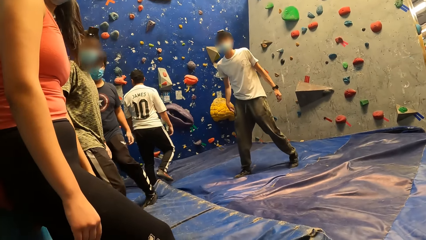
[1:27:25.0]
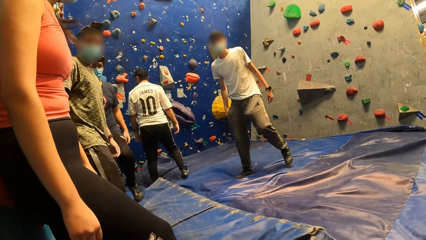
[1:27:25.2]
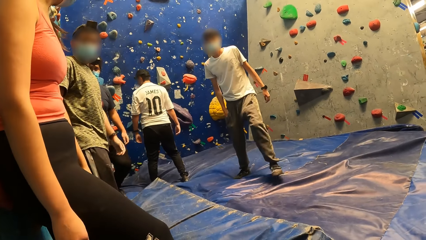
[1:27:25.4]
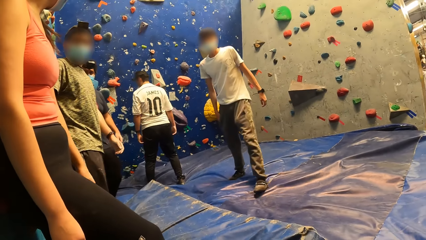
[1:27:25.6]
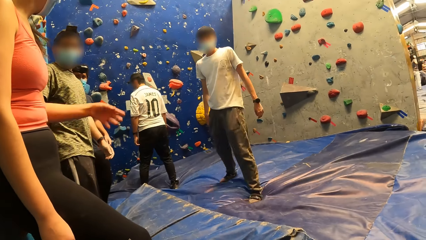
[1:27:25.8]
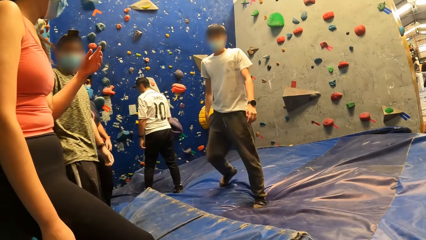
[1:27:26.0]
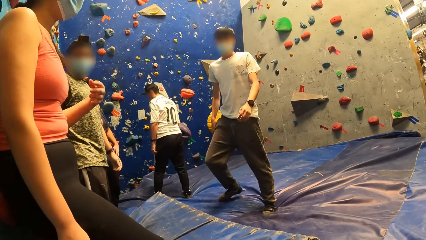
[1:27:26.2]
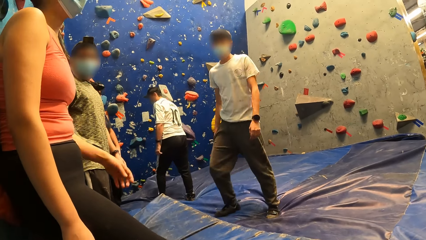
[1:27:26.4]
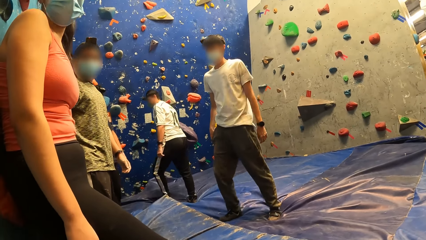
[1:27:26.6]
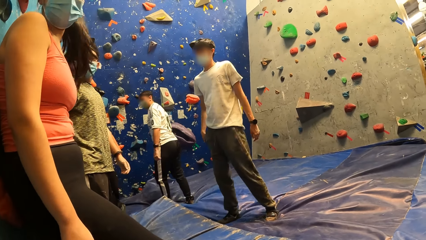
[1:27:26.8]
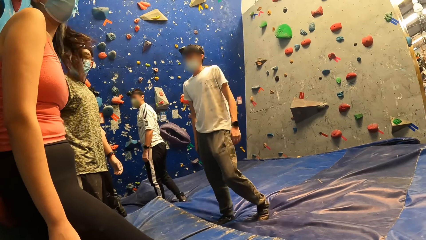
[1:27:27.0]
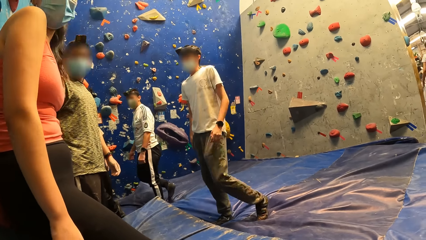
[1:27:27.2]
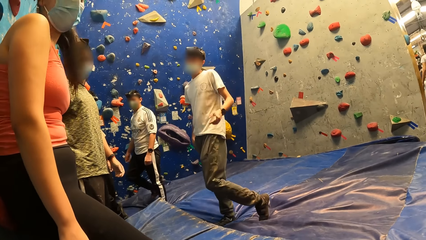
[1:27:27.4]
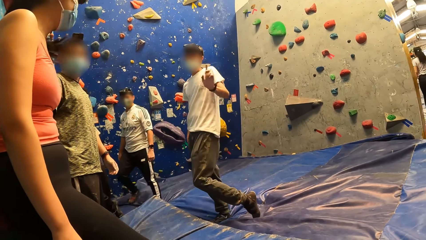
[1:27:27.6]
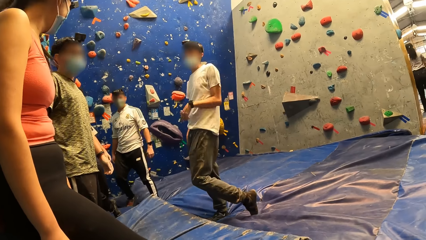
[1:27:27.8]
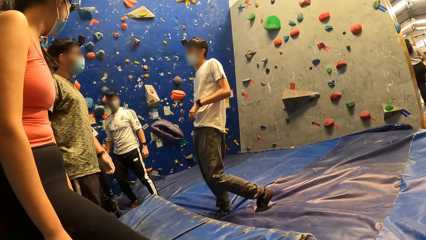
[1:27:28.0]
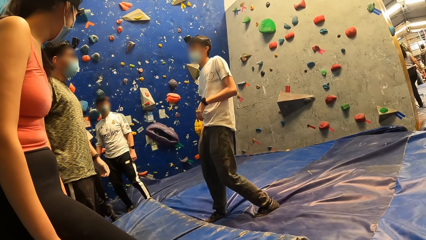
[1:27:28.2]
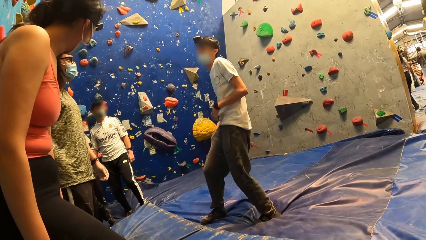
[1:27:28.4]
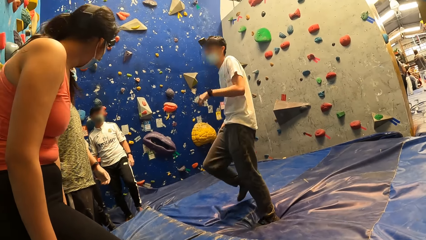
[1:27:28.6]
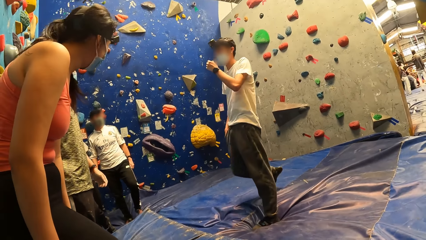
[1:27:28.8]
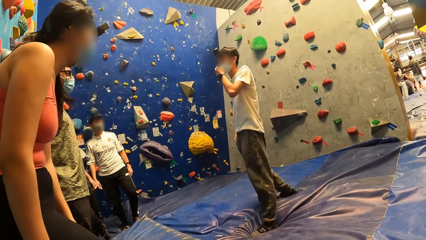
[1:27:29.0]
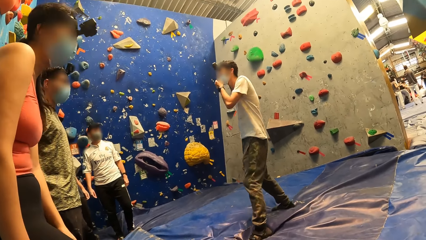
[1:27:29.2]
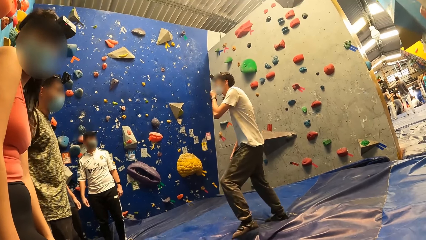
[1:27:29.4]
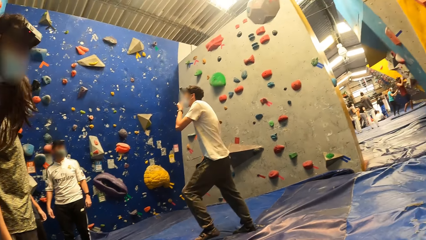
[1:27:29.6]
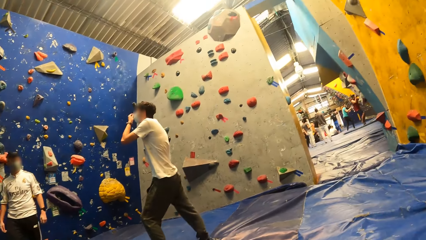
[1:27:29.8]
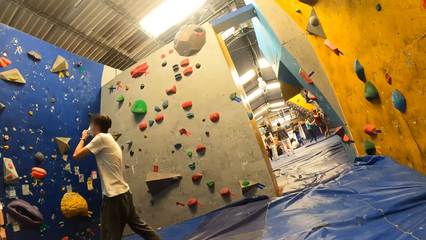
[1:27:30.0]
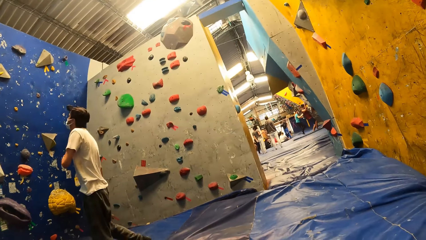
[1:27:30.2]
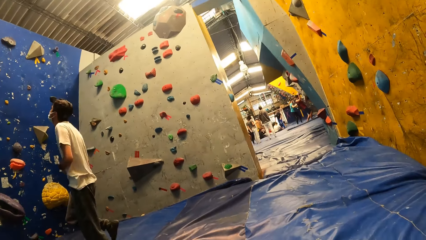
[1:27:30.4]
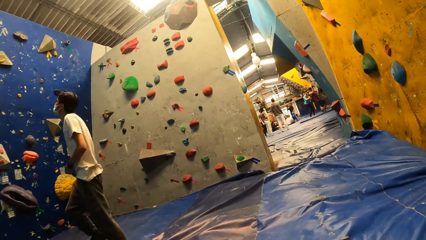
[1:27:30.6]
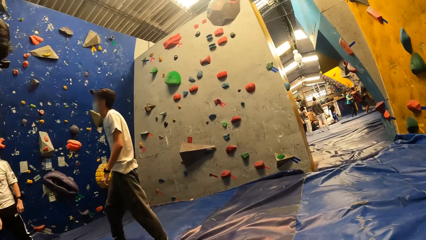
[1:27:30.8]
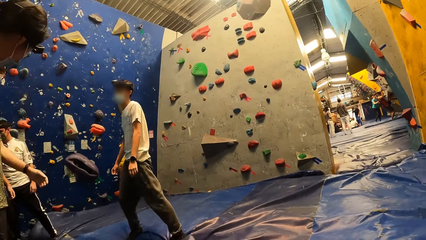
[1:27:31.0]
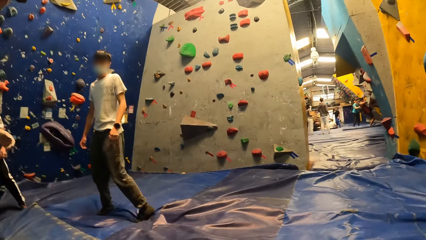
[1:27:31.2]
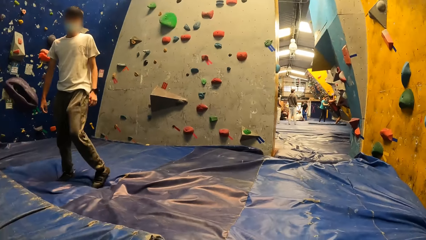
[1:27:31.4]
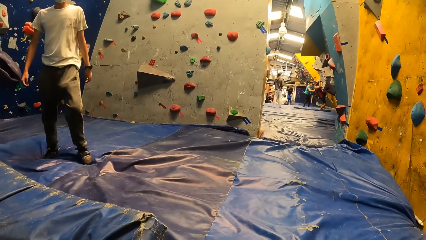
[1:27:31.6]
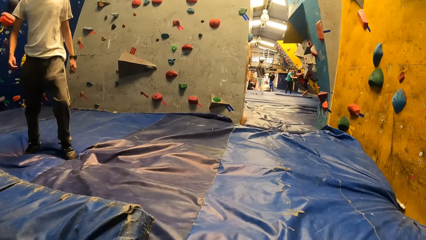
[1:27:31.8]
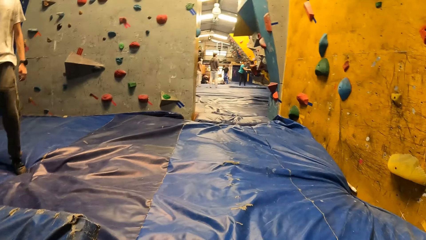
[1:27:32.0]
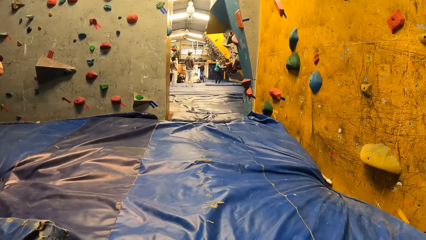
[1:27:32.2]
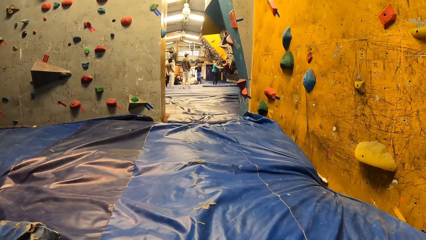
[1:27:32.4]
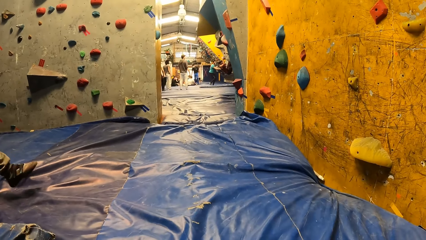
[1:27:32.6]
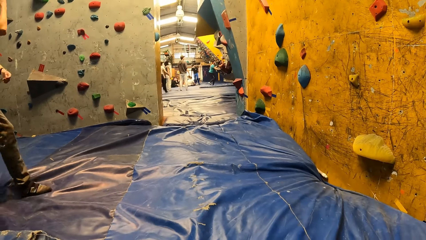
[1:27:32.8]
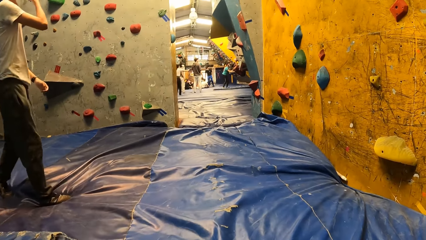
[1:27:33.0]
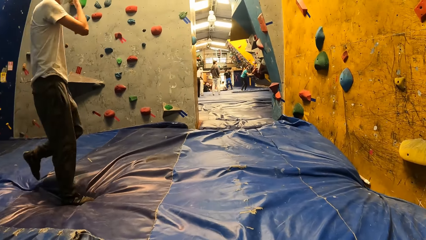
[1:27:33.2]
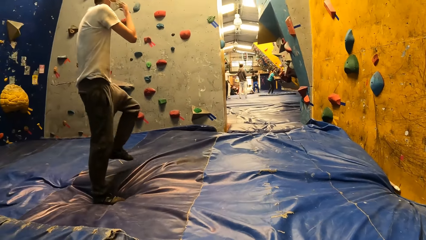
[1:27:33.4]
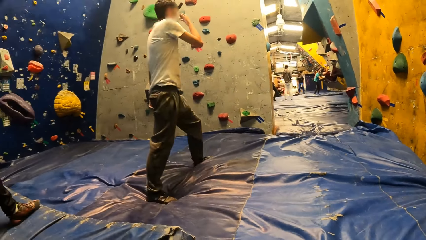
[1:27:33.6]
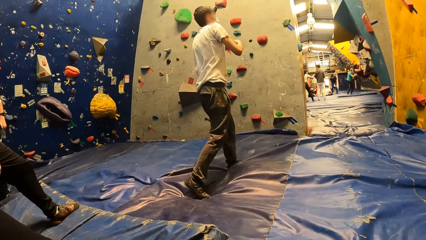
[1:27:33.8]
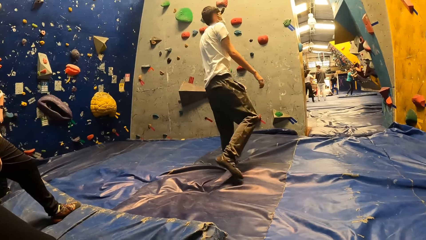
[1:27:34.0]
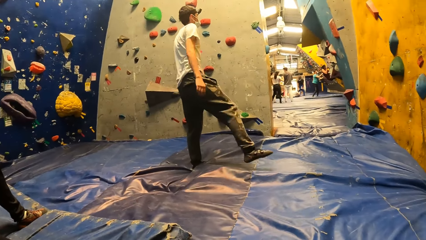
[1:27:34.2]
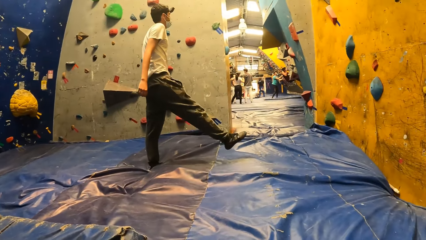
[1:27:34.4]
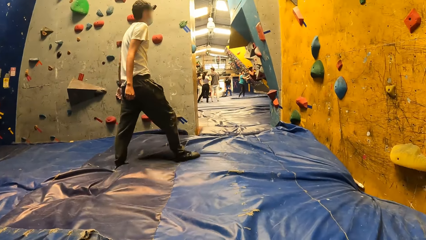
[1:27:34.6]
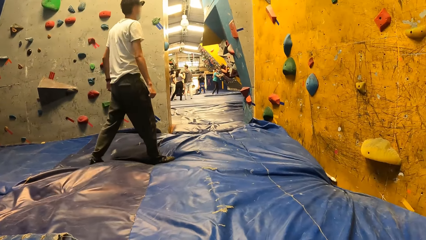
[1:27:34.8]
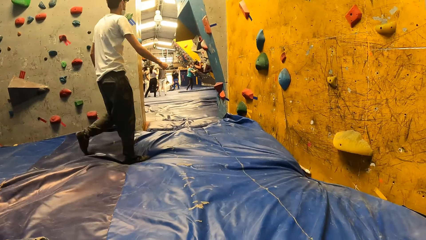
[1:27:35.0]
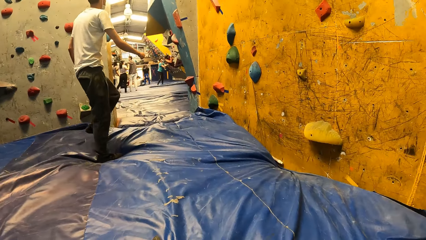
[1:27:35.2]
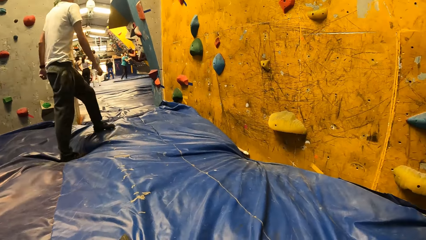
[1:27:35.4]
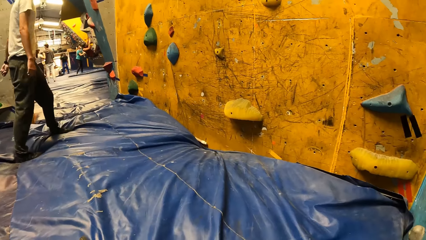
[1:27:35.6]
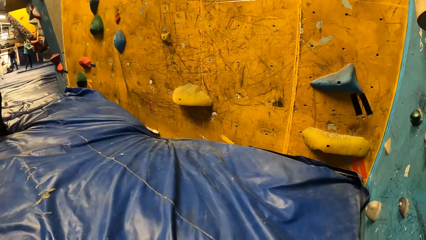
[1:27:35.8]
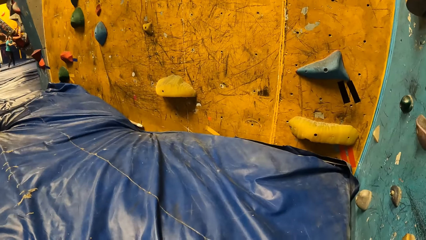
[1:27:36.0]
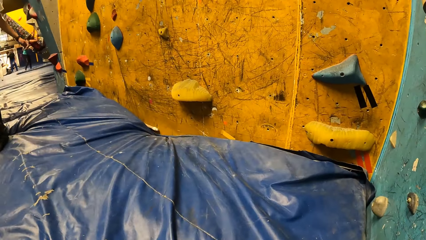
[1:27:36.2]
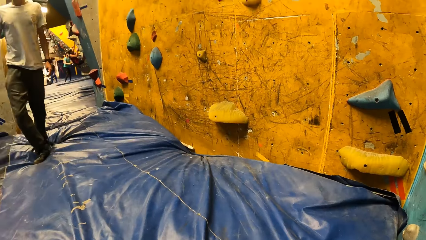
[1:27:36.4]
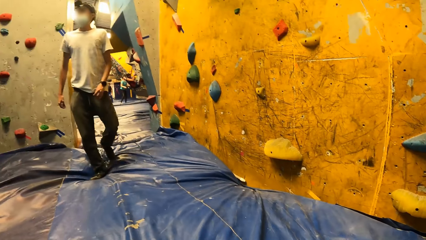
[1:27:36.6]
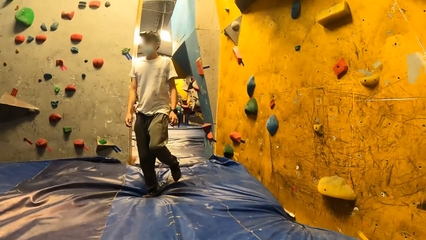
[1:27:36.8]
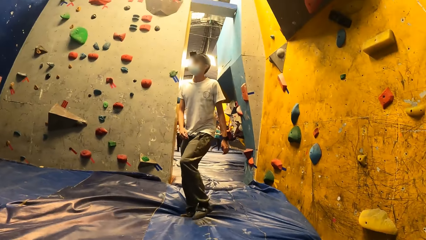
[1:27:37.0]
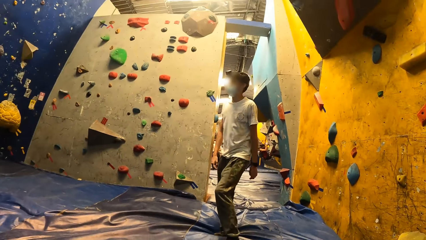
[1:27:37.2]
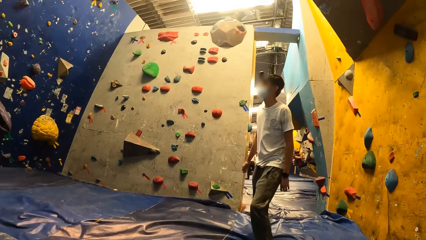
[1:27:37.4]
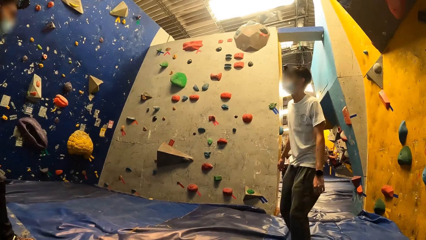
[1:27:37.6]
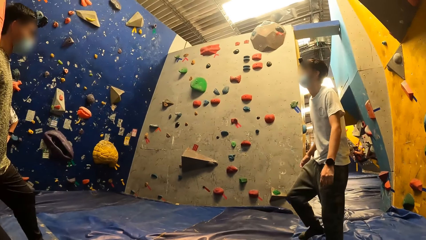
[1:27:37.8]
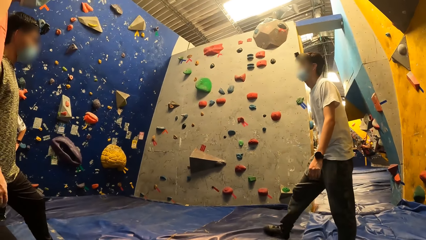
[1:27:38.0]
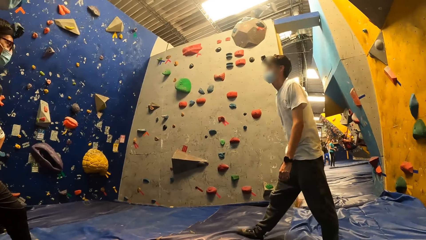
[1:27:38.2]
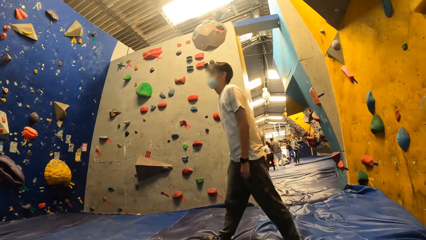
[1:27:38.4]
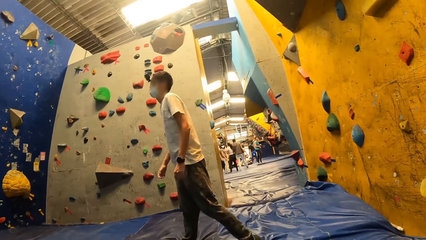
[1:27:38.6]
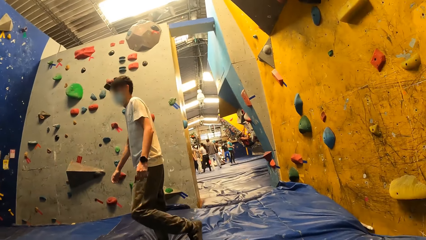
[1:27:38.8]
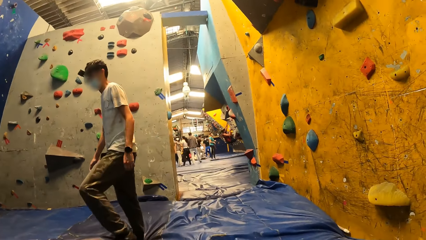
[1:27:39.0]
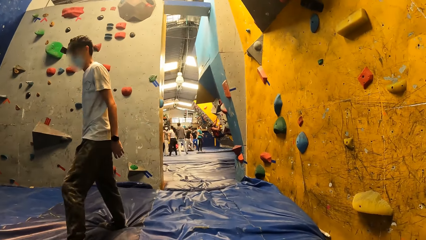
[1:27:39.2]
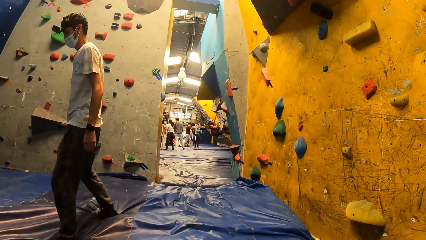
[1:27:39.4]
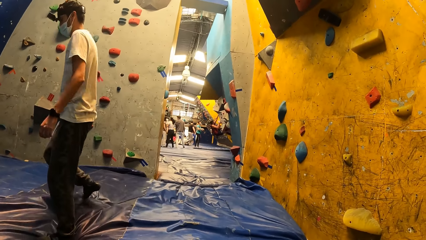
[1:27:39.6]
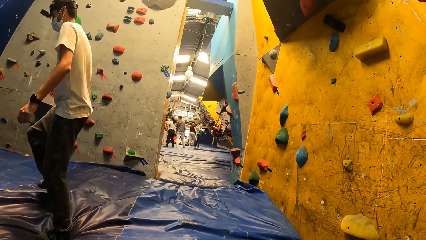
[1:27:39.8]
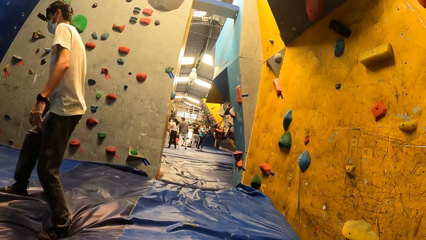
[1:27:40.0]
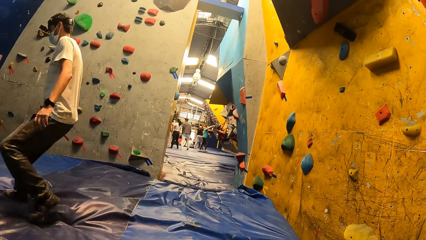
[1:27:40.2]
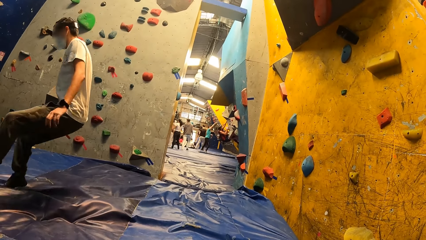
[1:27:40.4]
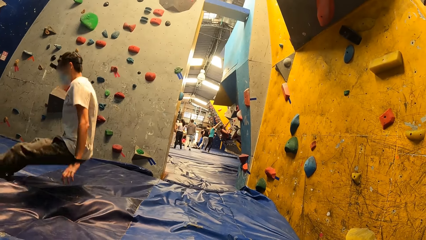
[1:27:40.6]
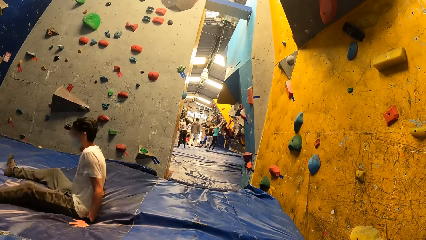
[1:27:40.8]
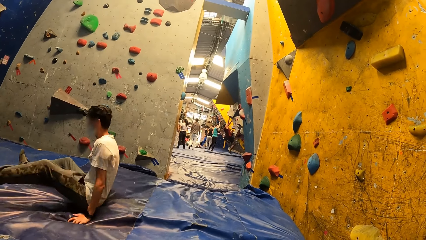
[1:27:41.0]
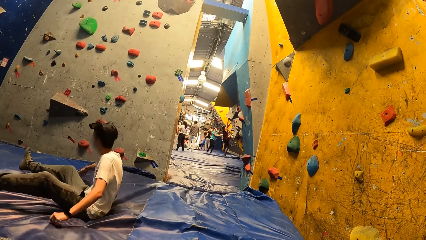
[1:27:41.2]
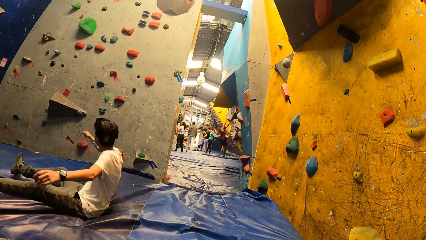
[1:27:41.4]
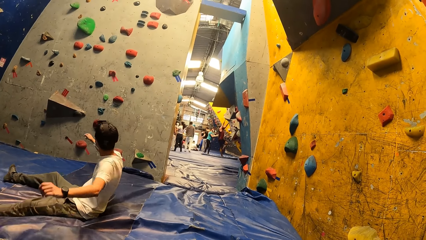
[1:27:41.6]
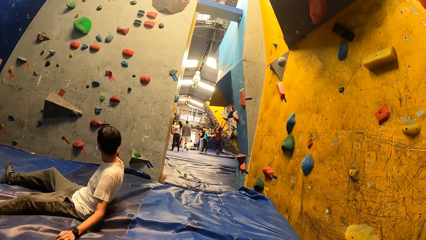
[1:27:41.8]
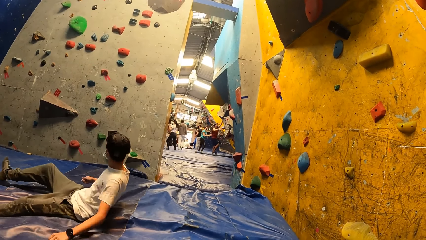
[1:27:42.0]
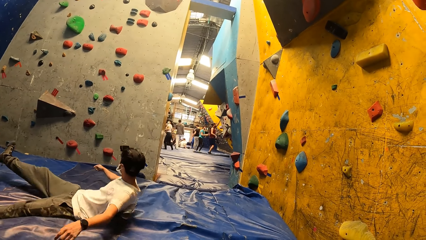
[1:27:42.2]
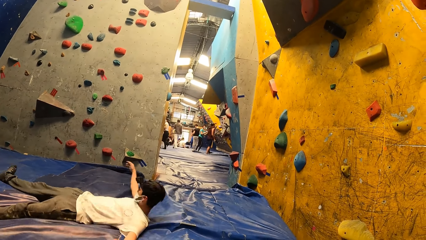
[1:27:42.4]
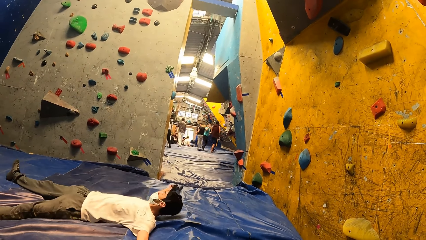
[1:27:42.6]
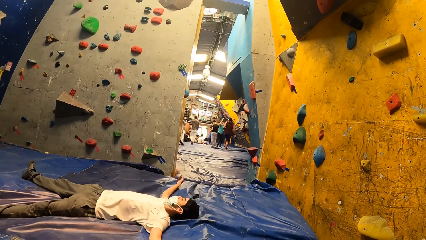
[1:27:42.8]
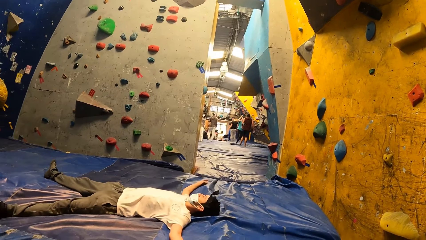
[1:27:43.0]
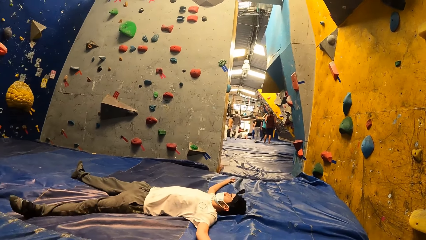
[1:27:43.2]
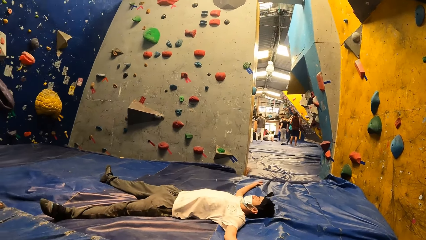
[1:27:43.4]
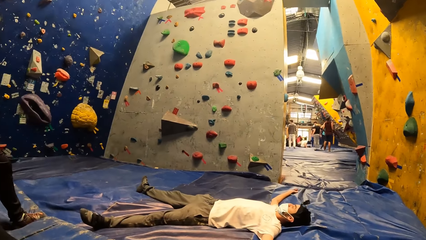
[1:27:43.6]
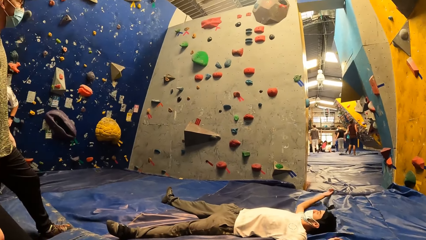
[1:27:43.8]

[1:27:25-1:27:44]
The camera wearer looks around. A man gestures with his right hand. The man touches the nose mask with his left hand. The man interacts with another man. The first man sits on the floor. The first man lies down on the floor and falls sitting.
